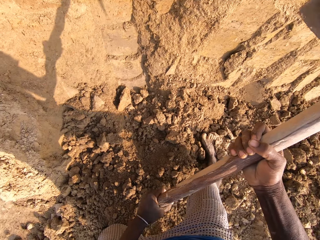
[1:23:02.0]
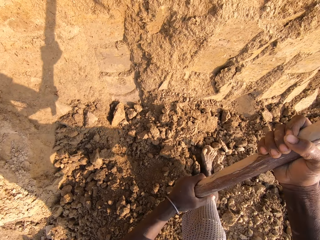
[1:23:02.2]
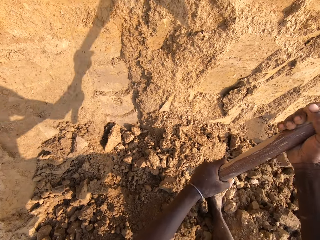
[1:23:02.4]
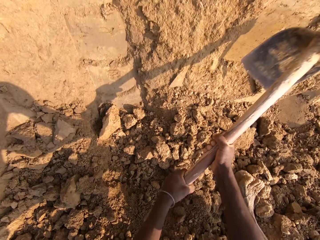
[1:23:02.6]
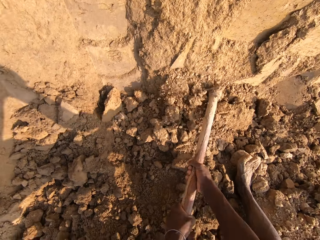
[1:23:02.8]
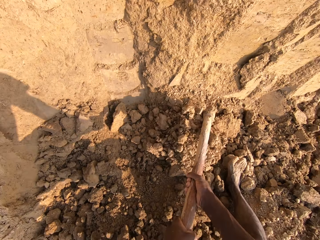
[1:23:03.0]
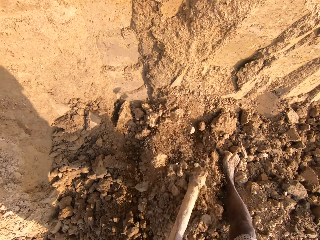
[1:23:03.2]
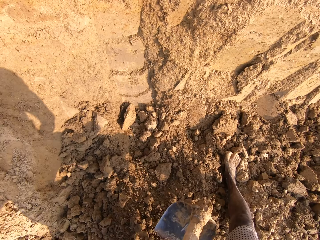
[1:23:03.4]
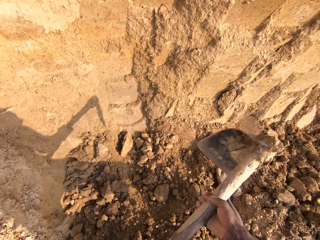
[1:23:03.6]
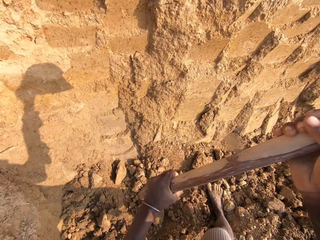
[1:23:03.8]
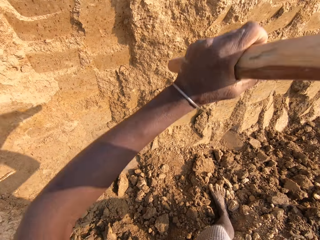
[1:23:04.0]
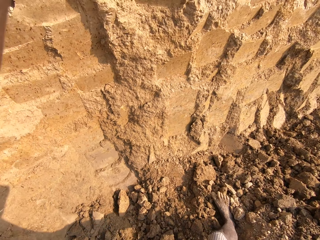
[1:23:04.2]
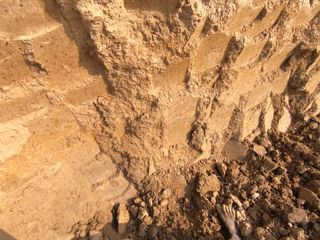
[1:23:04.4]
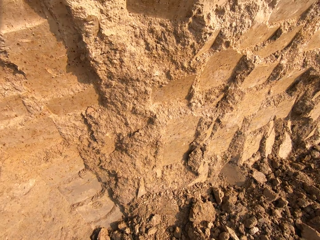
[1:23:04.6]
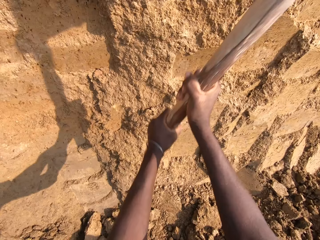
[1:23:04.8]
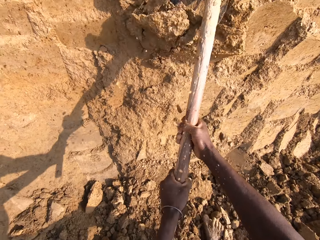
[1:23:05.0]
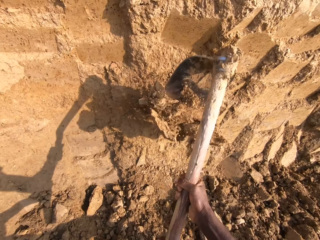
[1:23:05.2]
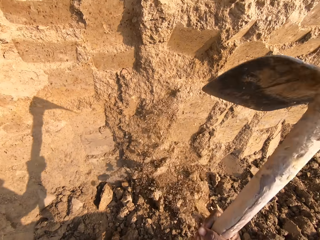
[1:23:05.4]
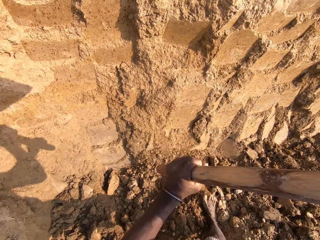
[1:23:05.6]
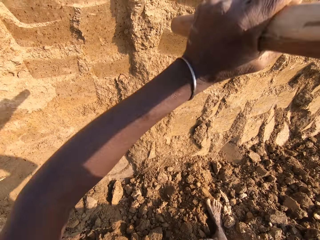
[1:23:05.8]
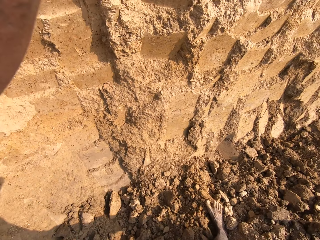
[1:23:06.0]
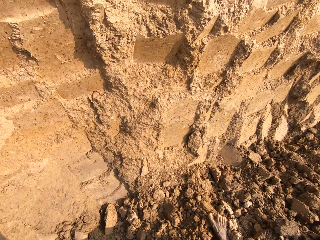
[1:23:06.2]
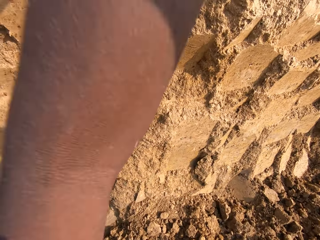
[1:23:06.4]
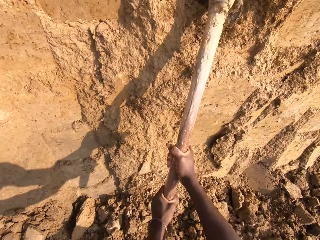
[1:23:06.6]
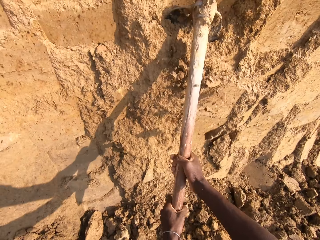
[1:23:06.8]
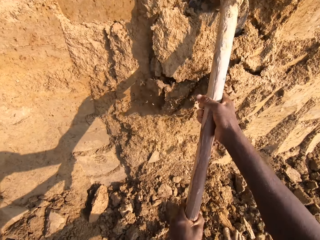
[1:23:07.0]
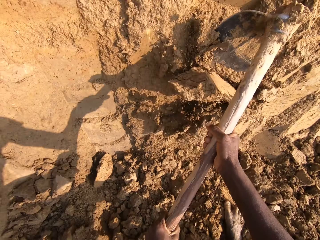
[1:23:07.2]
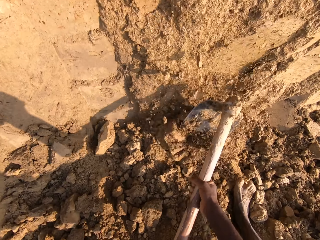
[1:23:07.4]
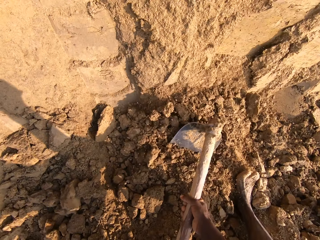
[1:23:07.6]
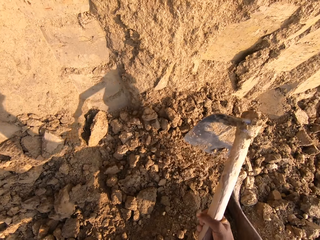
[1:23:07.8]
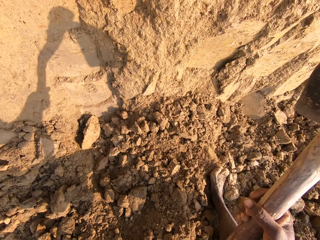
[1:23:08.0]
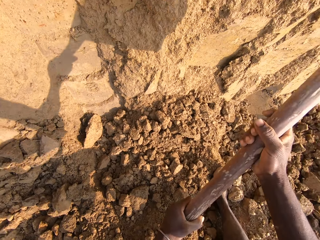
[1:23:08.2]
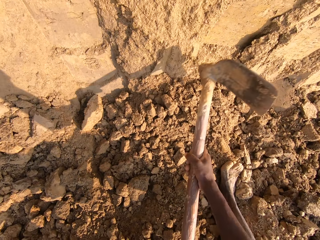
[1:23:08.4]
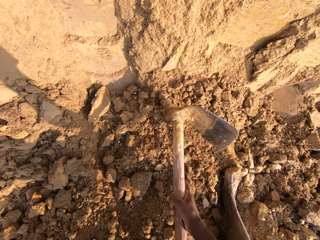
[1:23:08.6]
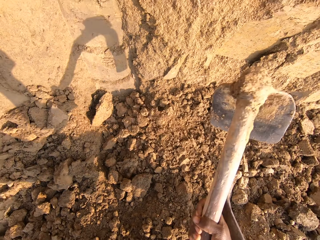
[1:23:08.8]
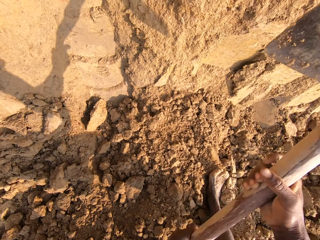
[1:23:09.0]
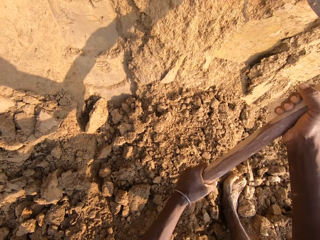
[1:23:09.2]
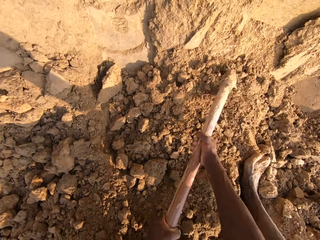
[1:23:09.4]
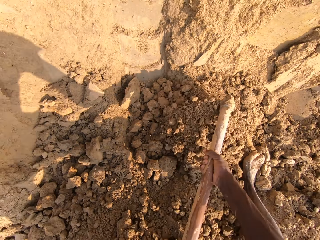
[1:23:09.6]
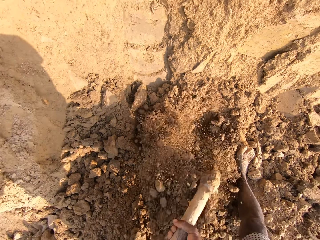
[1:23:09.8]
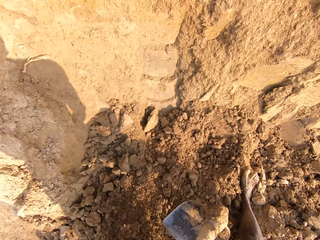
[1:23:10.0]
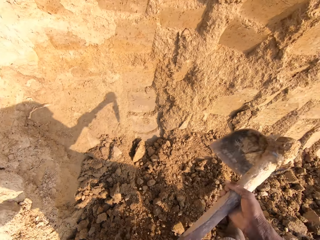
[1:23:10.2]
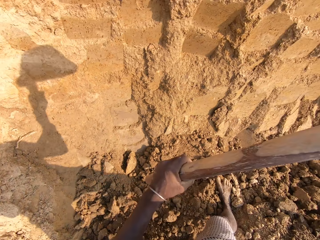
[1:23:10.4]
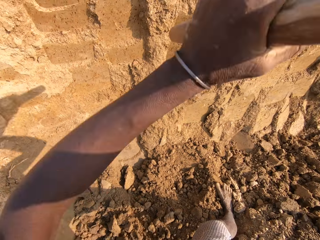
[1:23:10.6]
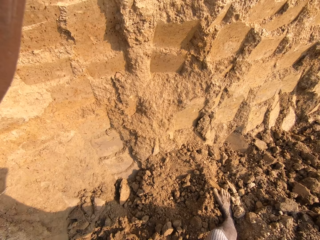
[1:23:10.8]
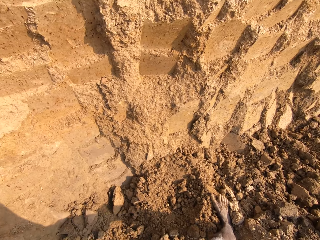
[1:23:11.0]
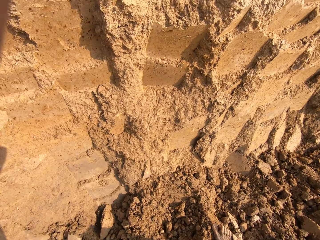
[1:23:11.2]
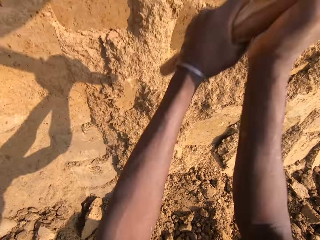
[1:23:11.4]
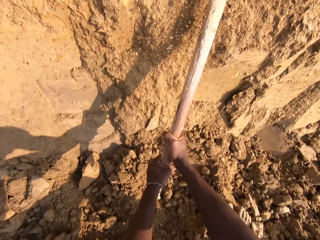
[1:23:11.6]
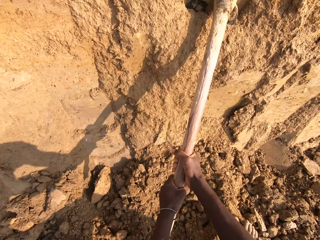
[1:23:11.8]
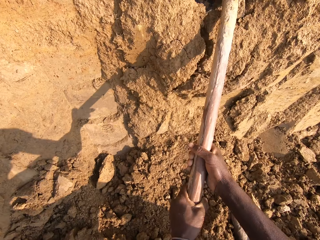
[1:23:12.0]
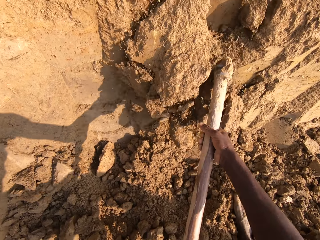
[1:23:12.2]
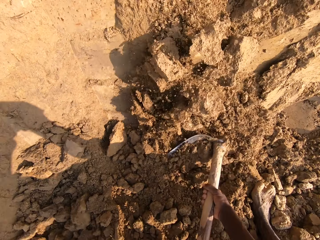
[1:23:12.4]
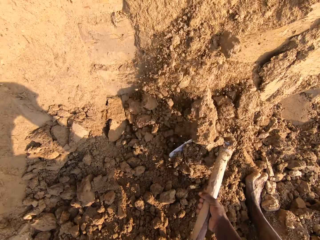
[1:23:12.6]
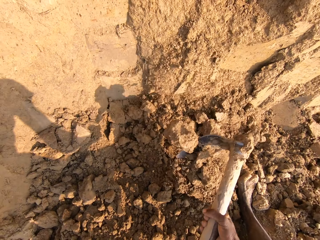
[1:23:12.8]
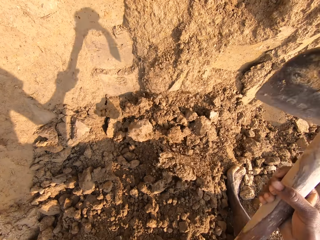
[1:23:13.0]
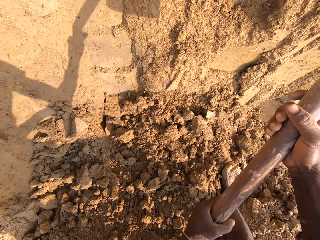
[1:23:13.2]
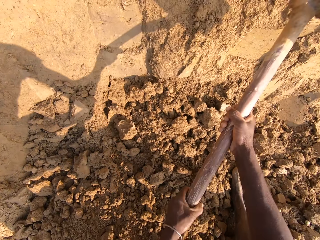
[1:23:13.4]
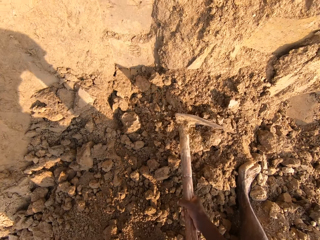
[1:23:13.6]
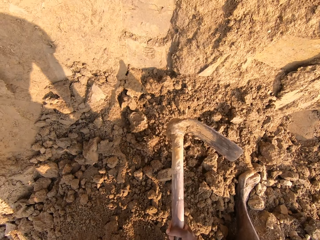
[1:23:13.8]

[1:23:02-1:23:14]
The camera wearer digs sand with the hoe. They break the sand with the hoe. They dig the sand with the hoe. They break the sand with the hoe.

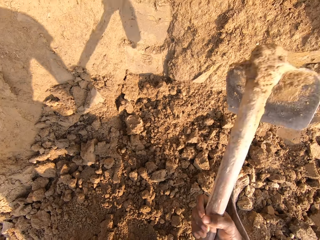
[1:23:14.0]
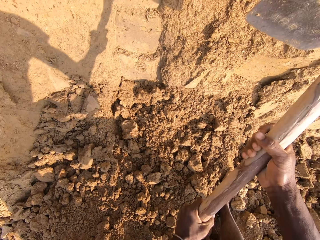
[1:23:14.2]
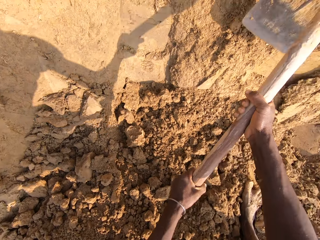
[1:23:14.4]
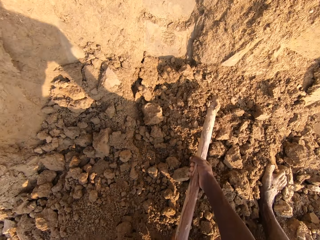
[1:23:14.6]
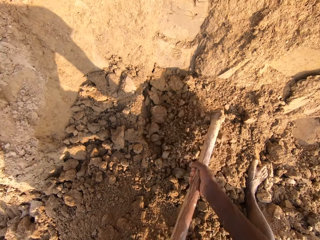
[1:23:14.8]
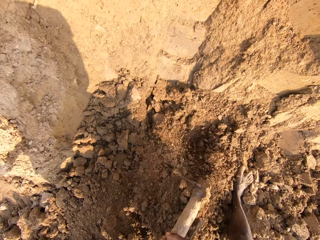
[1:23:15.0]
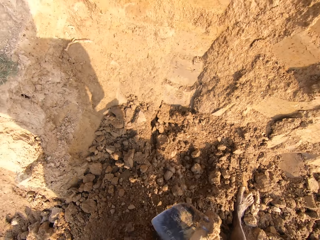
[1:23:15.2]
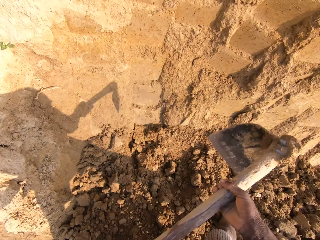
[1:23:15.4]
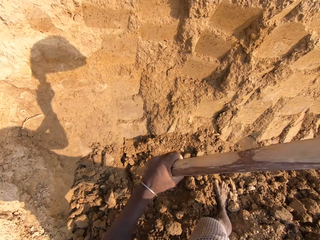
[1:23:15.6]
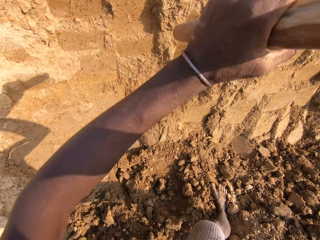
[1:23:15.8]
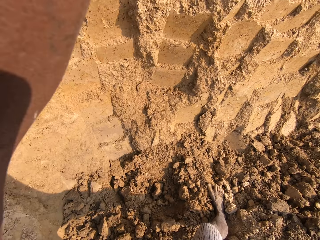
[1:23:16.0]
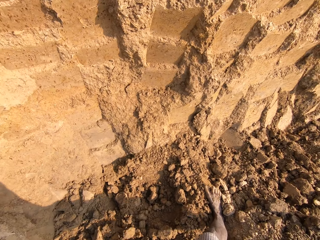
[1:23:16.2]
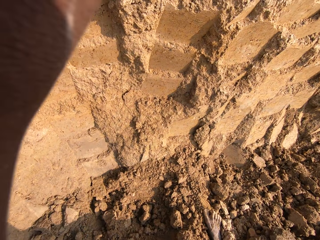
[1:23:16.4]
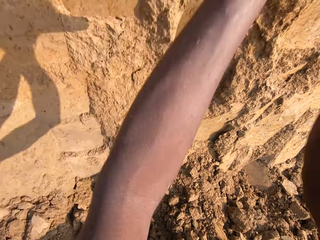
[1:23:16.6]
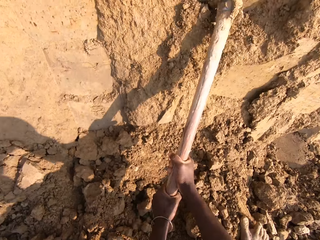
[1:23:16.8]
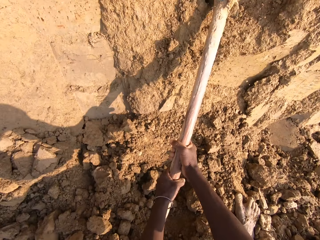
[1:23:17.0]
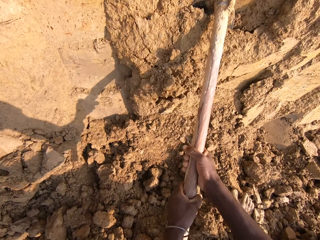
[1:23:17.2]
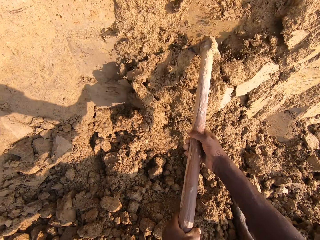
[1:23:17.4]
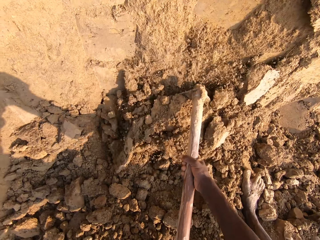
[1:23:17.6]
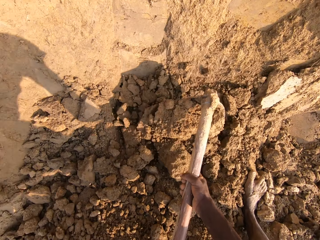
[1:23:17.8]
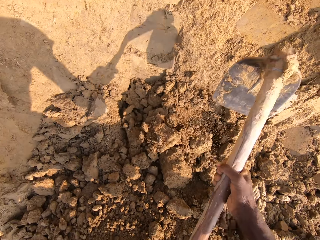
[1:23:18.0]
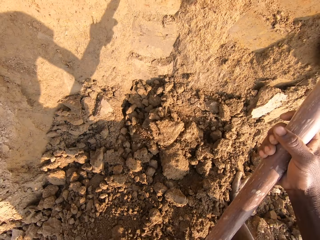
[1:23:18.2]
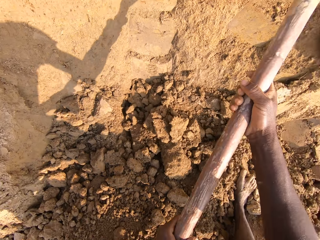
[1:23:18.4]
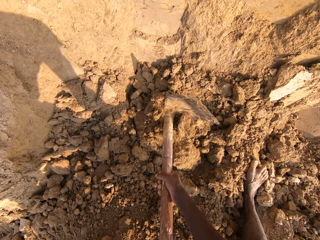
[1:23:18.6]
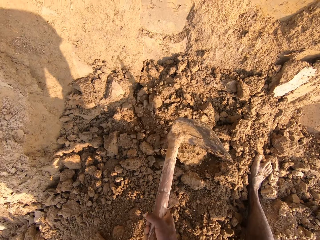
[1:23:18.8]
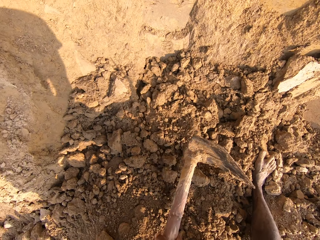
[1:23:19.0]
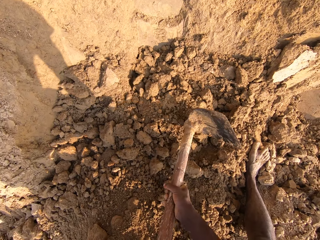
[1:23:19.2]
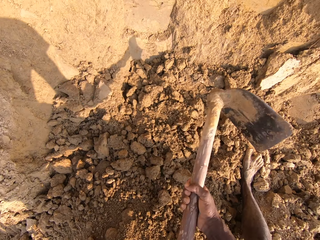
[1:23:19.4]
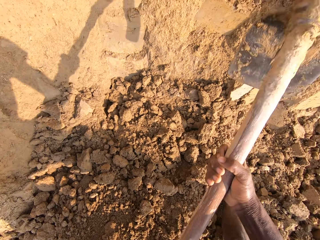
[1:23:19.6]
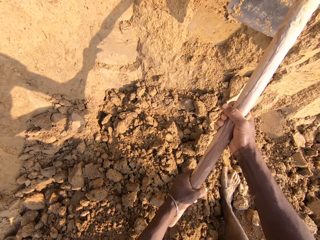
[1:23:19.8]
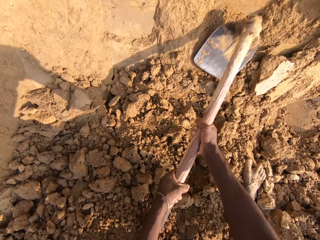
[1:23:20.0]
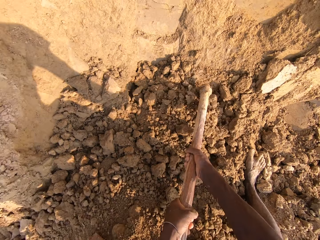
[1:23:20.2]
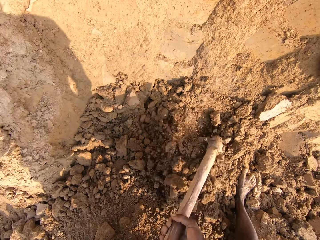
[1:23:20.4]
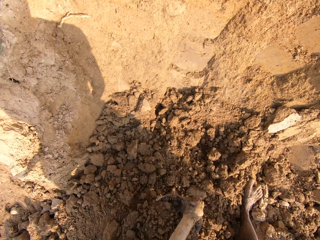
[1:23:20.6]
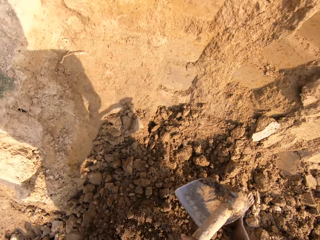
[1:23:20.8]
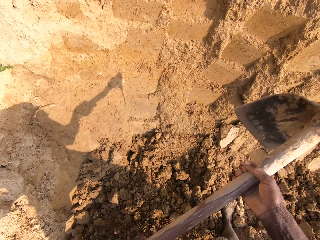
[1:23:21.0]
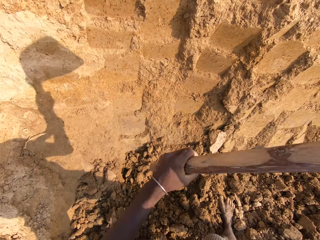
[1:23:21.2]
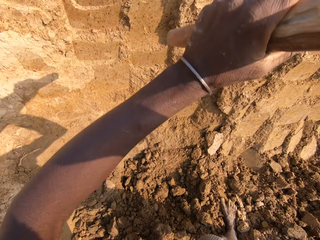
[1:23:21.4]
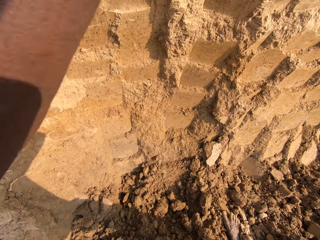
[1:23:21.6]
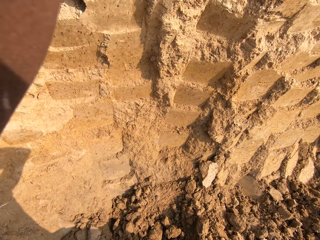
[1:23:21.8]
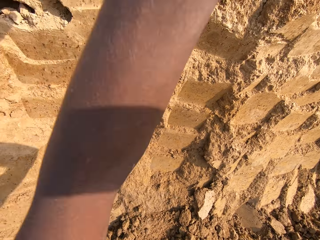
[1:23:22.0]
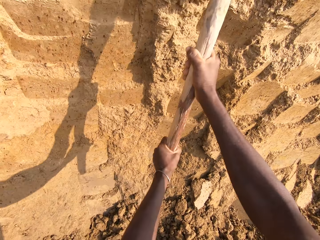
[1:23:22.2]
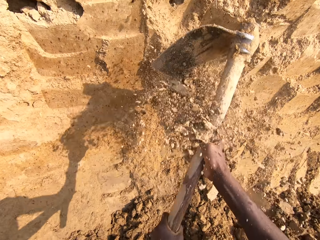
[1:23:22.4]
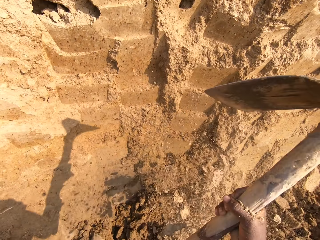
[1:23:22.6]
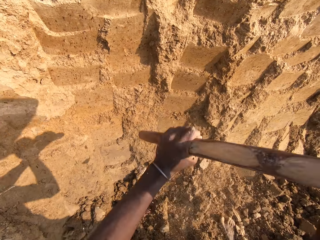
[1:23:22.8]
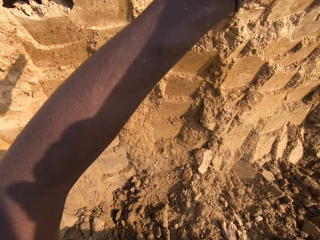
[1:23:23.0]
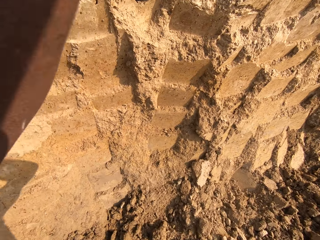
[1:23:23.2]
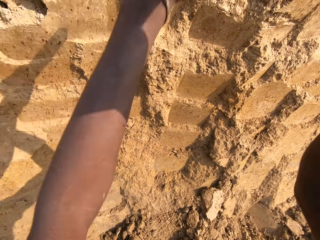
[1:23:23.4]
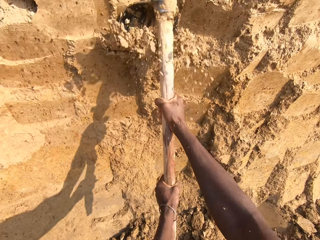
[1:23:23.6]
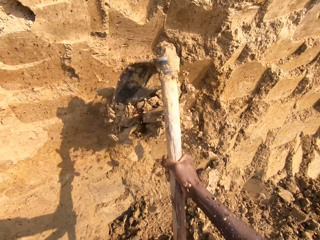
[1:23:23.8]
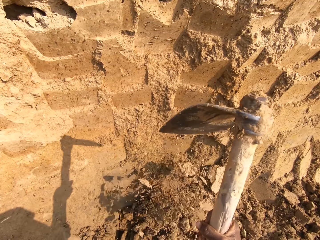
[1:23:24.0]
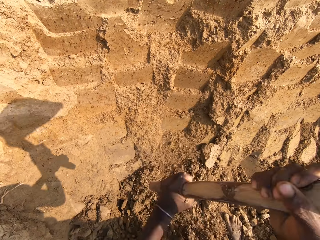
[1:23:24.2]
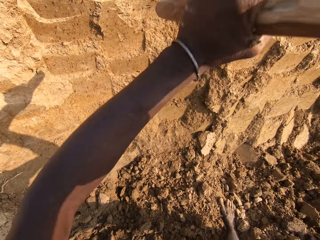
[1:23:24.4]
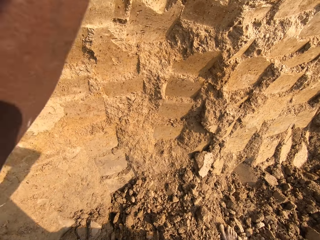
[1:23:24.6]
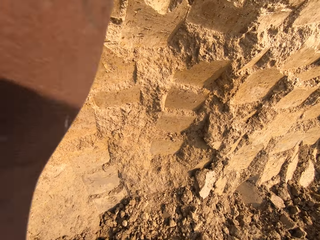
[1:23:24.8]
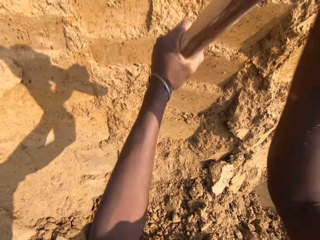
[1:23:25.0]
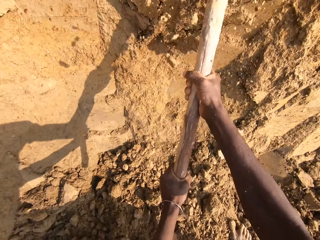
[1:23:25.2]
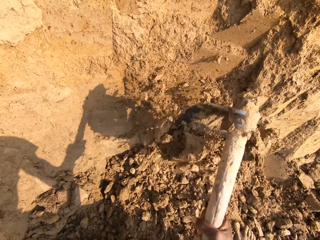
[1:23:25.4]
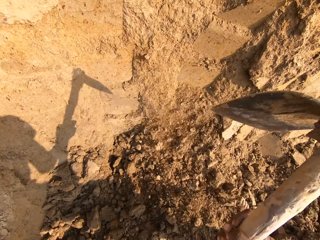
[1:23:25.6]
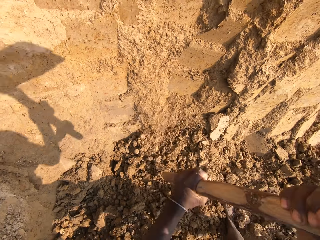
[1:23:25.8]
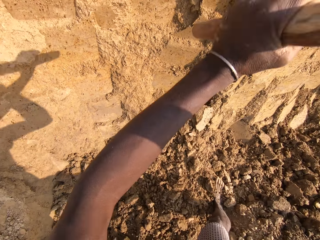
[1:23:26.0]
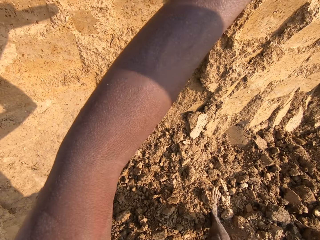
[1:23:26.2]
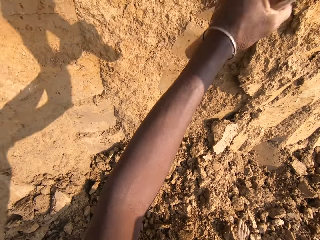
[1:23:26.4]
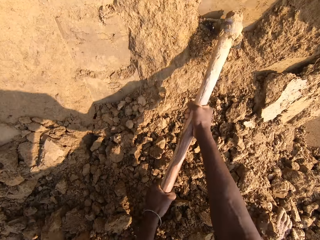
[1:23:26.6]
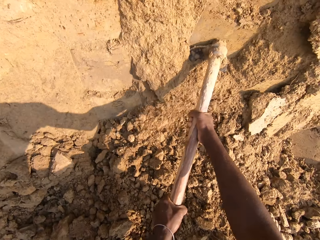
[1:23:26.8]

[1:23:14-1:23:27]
The camera wearer digs sand with the hoe. They break the sand with the hoe. They dig the sand with the hoe. They break the sand with the hoe.
